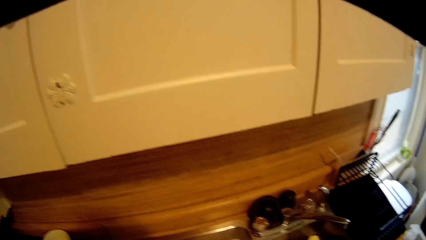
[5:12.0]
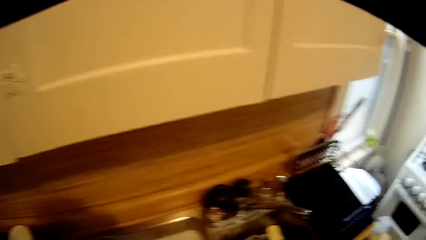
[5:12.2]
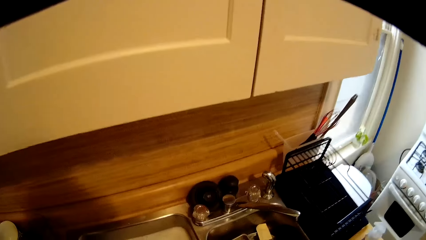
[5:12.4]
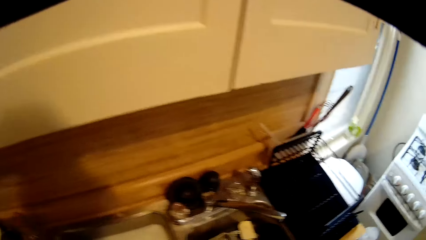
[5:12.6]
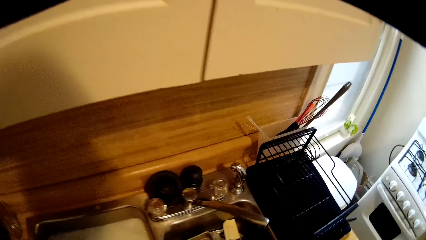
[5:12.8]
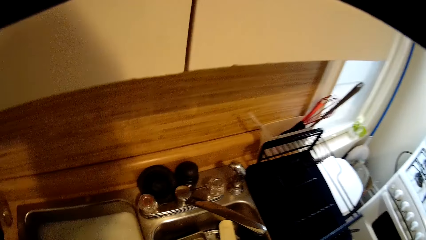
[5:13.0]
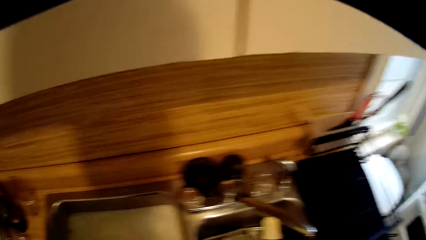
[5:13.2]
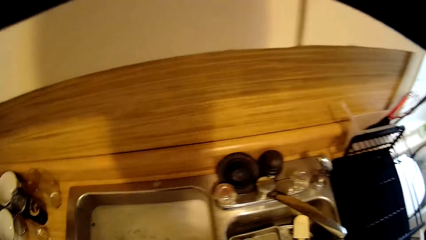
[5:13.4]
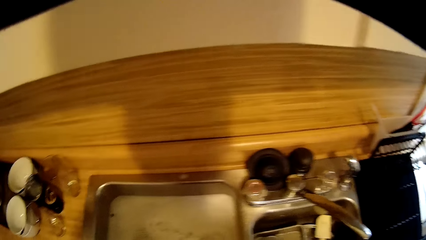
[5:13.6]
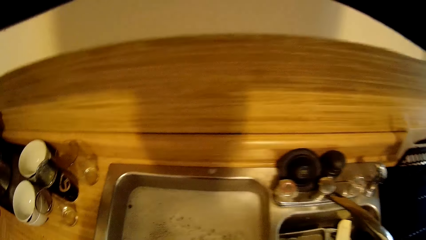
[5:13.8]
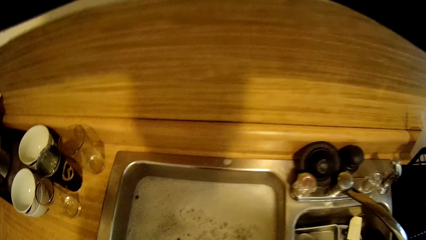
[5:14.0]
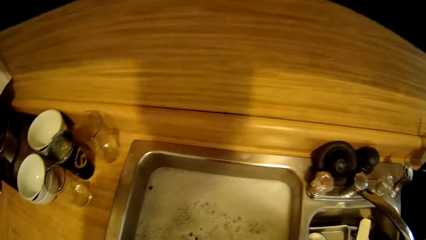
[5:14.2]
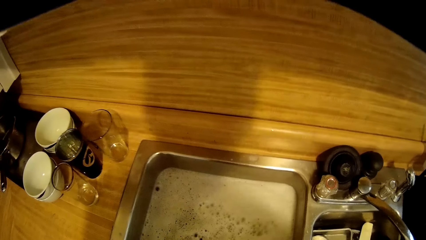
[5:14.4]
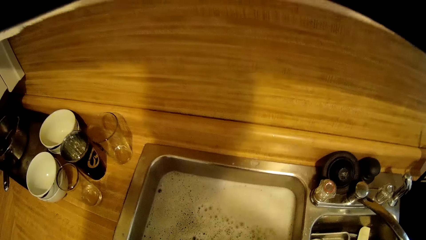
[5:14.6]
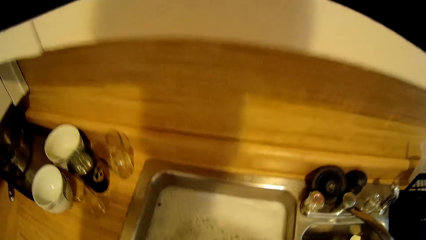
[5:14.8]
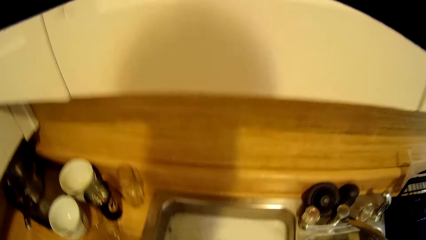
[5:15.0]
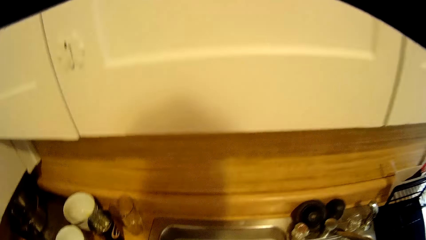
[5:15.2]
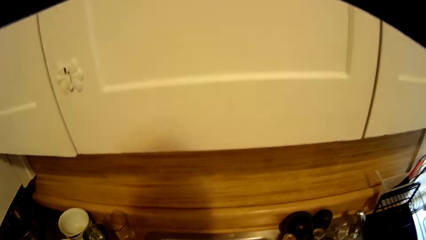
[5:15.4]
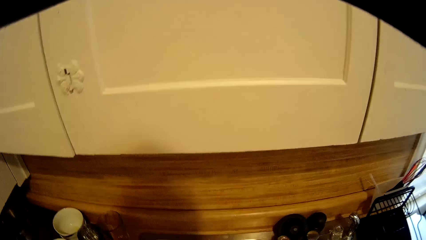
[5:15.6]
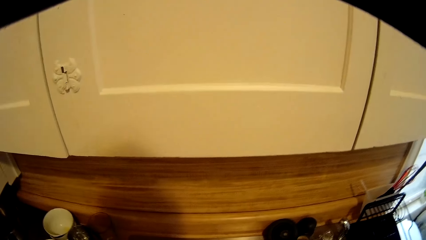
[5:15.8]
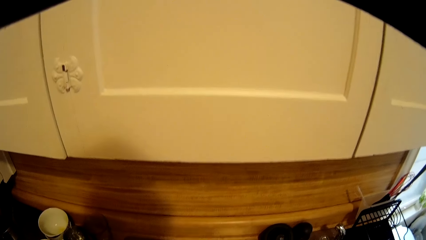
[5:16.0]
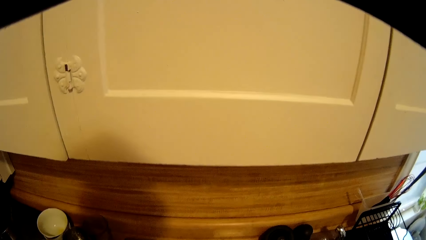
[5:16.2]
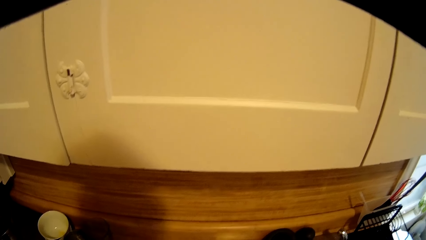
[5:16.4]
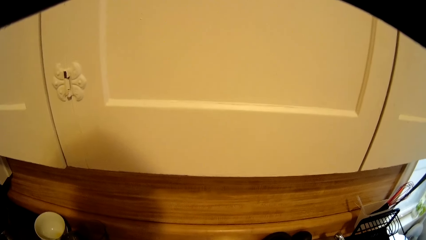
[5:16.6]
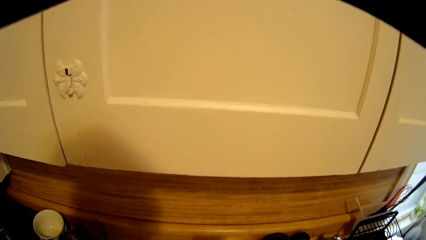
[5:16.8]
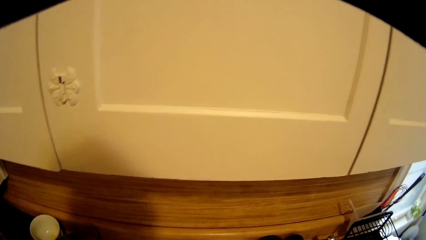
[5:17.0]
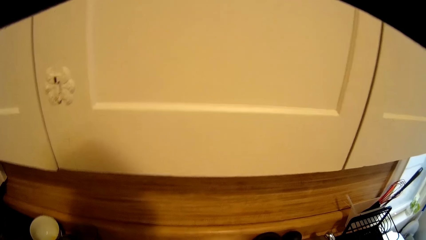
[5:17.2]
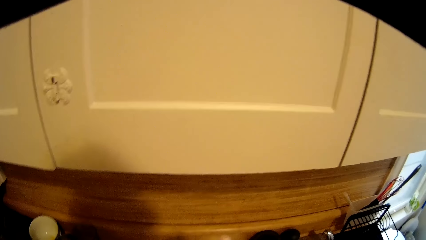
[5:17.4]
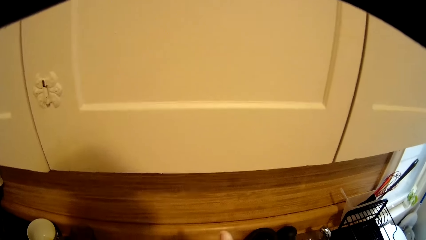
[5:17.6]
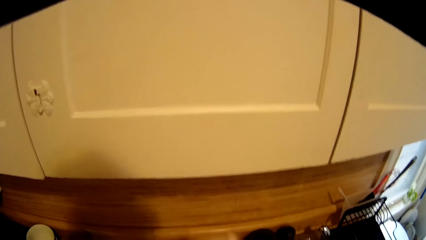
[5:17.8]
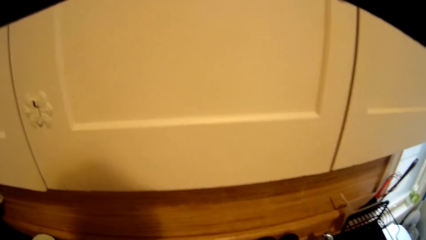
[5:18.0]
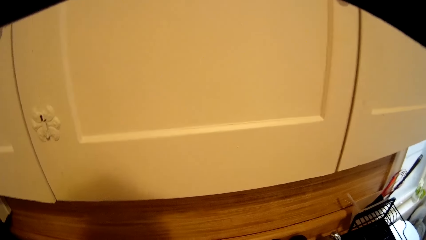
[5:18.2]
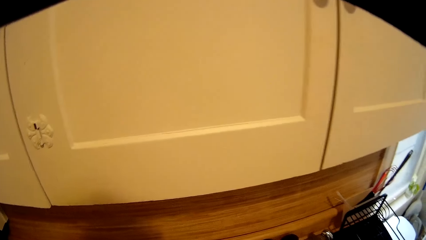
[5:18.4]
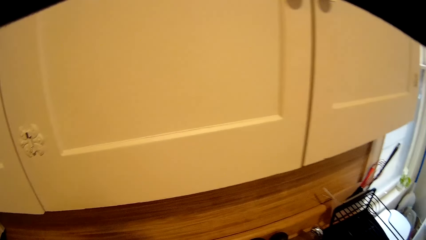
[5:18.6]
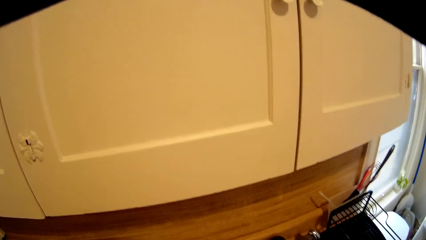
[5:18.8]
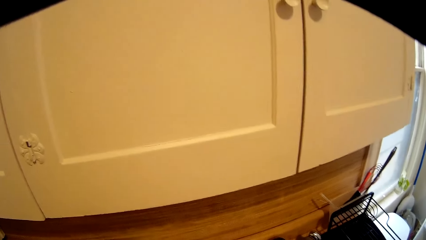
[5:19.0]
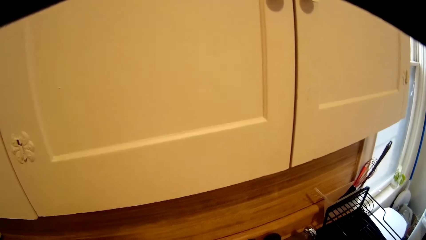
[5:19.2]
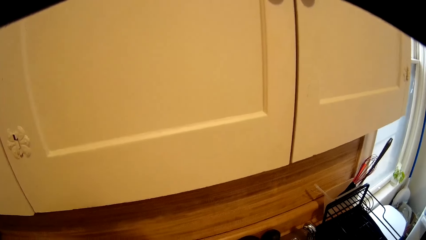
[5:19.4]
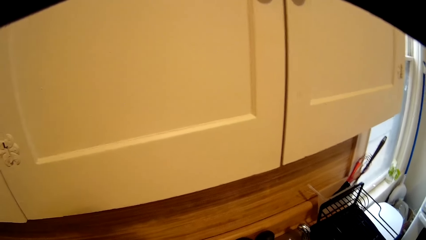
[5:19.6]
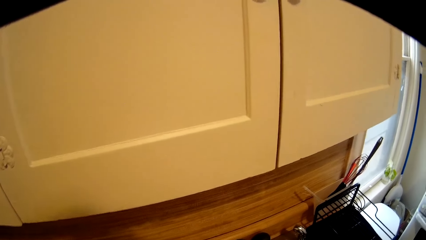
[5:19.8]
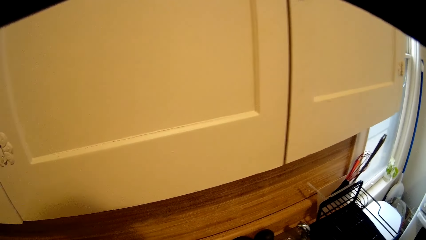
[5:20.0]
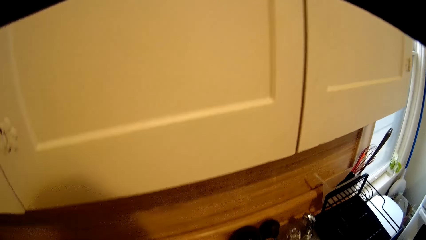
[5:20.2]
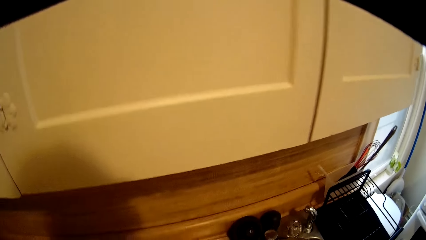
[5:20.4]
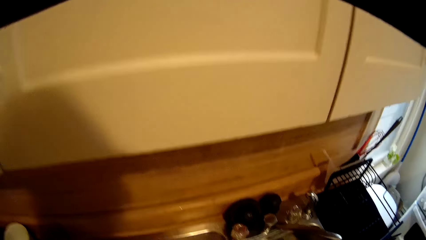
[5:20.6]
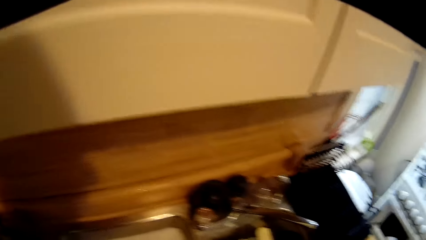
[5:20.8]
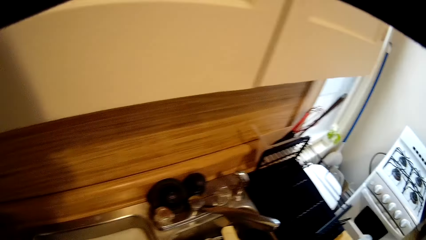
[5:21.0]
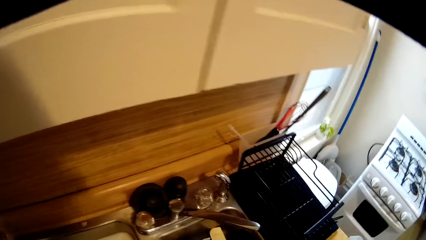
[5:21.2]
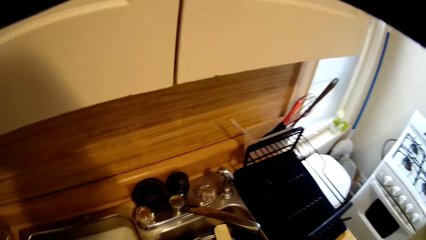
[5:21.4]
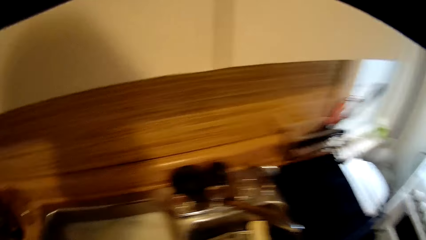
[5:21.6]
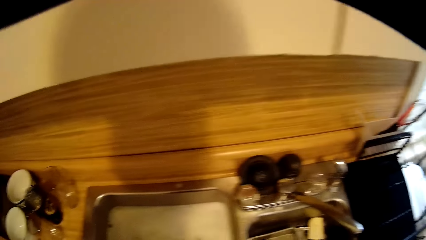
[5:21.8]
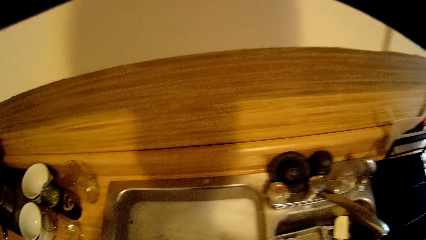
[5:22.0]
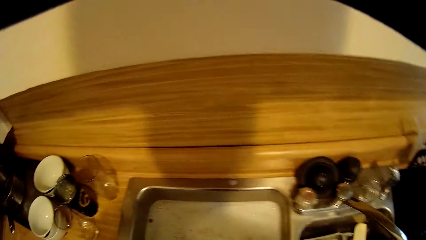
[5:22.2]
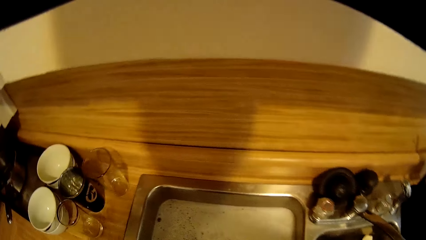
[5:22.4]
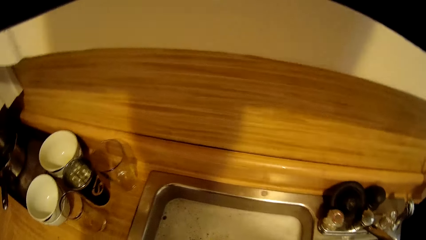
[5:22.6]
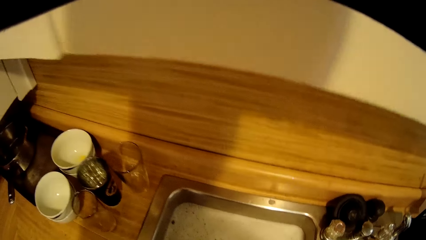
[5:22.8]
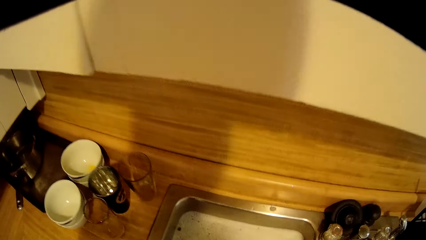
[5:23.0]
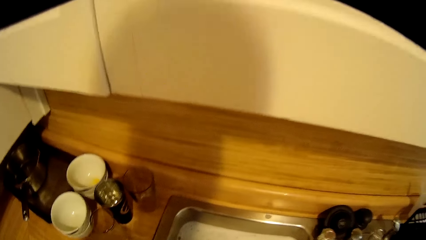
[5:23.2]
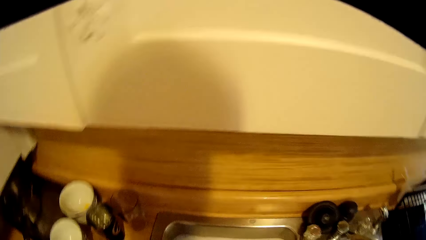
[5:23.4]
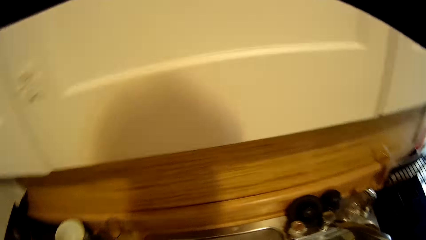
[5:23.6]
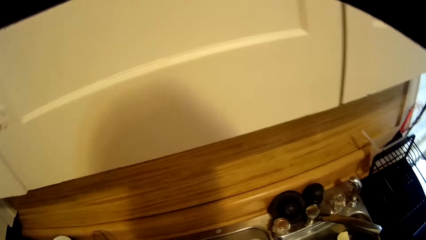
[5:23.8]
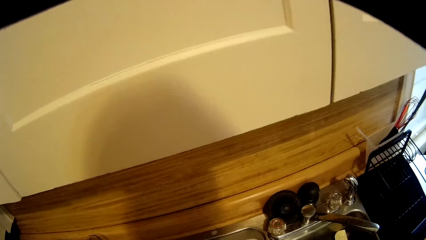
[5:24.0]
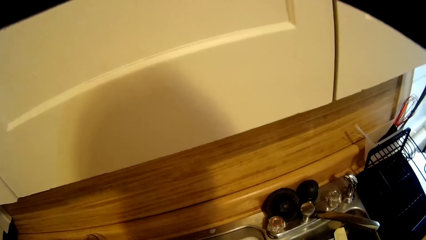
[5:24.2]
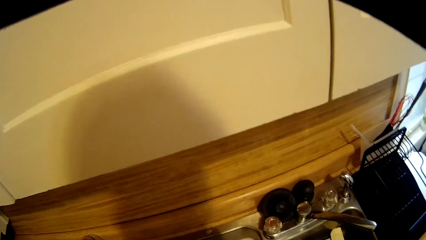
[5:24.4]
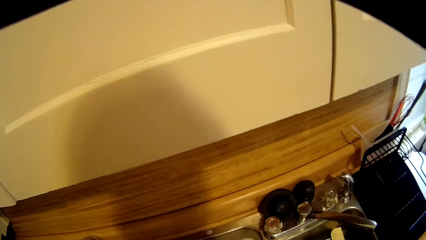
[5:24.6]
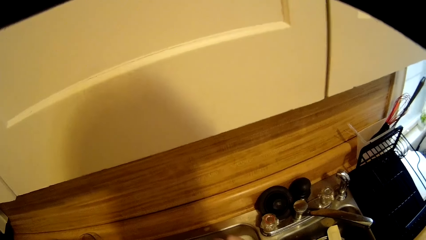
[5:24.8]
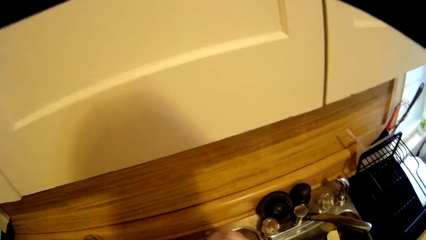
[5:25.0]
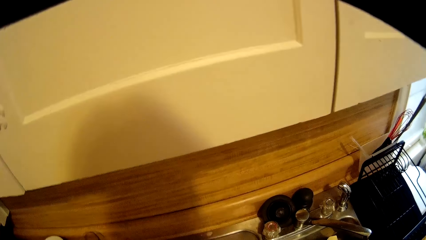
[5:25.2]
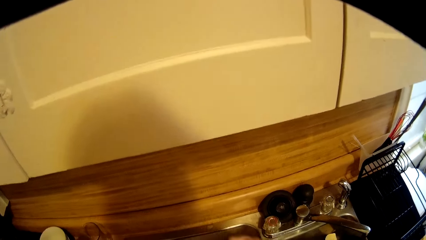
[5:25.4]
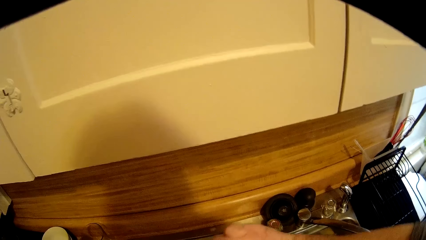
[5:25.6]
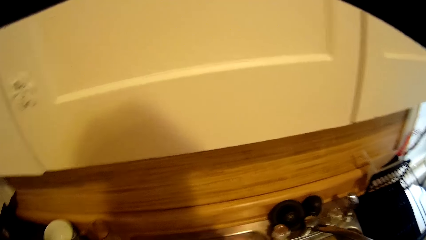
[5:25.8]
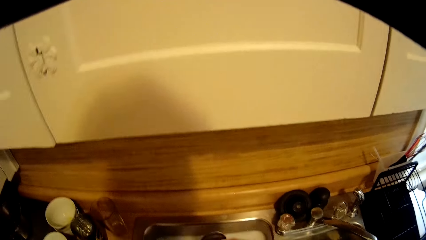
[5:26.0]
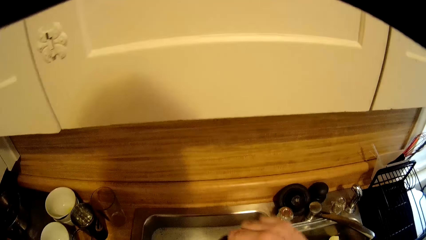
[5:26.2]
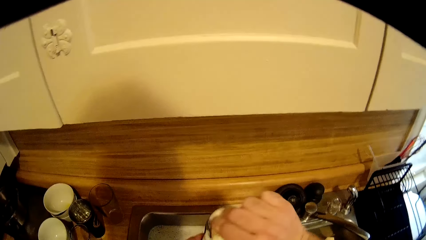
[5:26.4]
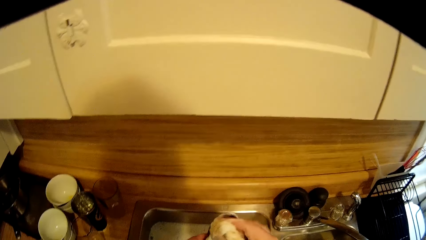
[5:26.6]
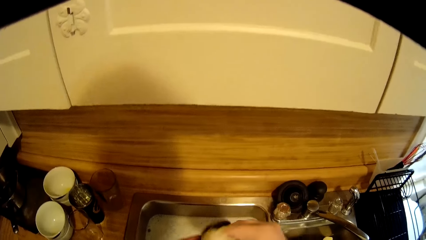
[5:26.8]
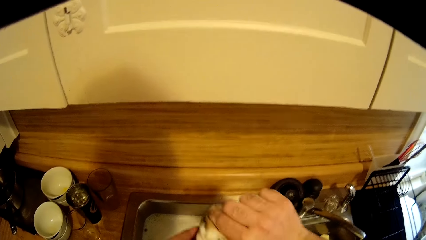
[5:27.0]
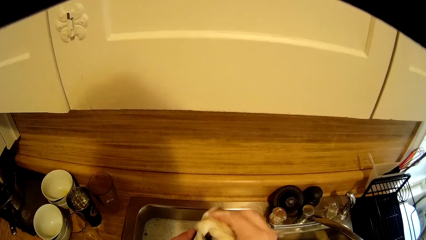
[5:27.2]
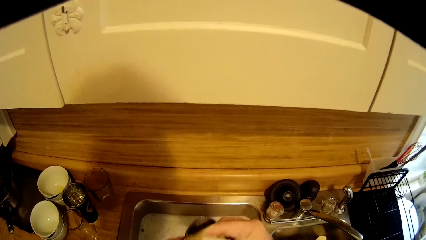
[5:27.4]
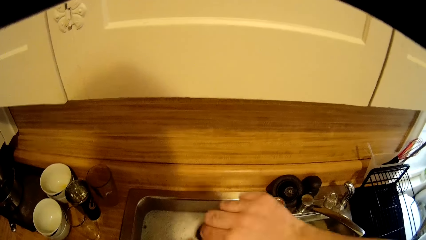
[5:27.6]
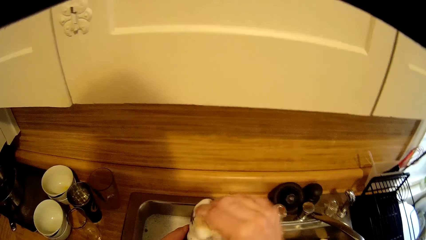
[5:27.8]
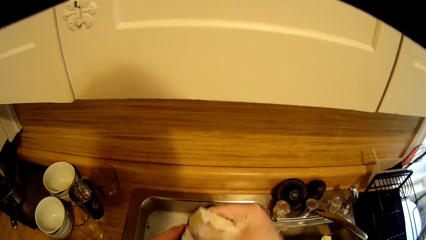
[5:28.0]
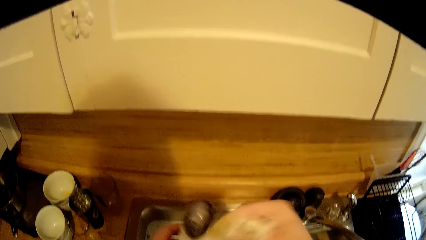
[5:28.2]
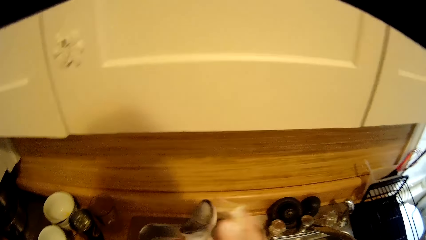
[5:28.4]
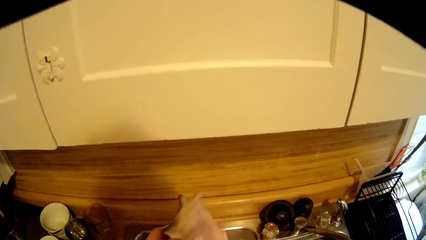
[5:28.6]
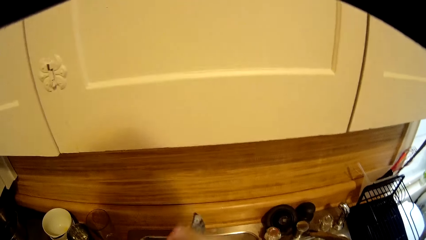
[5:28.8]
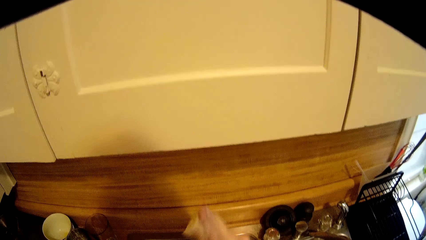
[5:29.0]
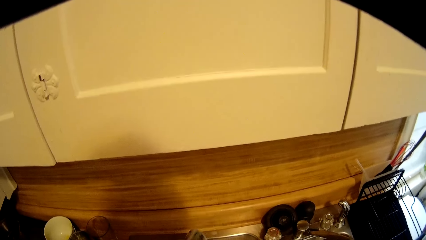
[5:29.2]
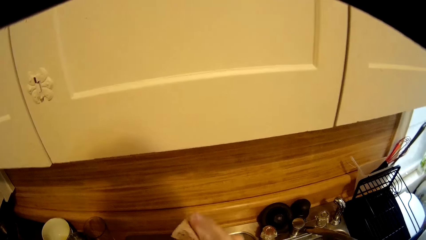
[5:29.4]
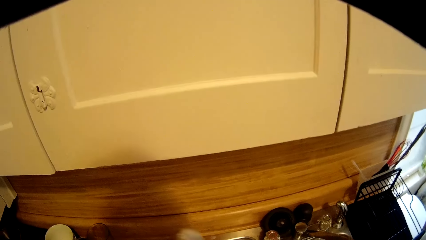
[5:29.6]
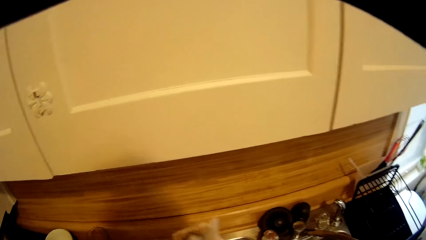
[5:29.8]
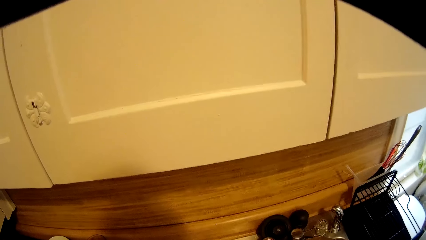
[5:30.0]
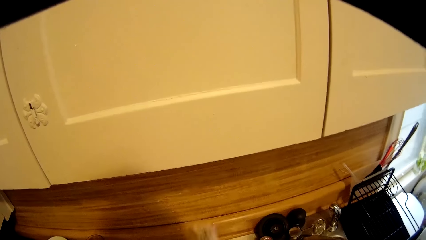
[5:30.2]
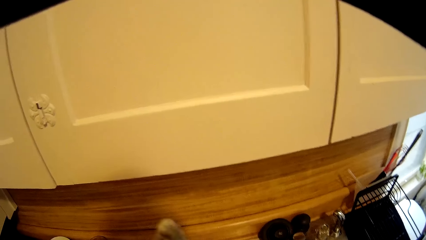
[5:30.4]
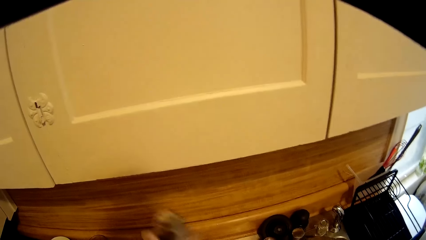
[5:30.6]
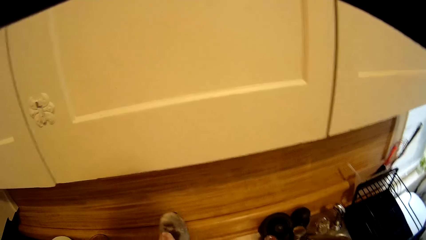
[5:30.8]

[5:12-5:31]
The camera wearer washes a spoon with a sponge.
